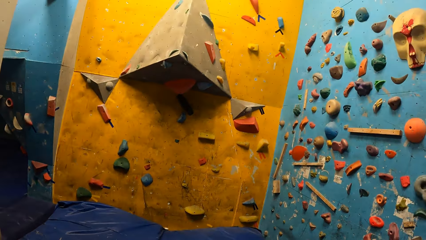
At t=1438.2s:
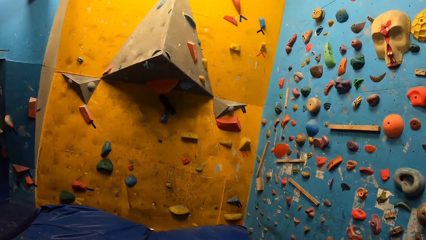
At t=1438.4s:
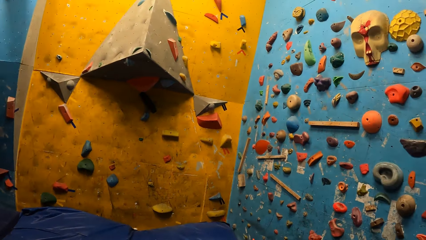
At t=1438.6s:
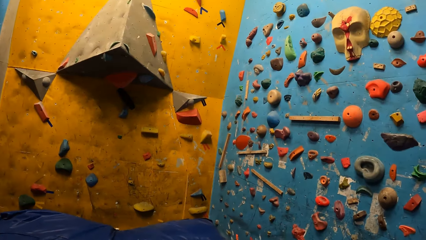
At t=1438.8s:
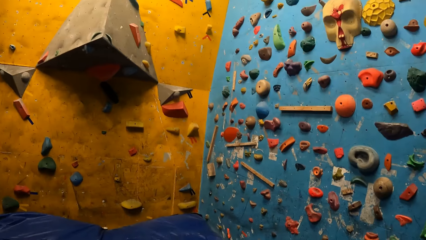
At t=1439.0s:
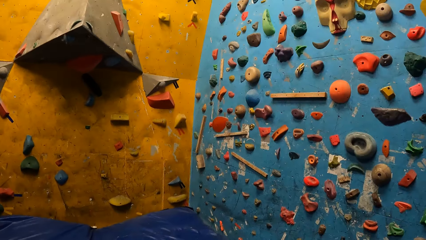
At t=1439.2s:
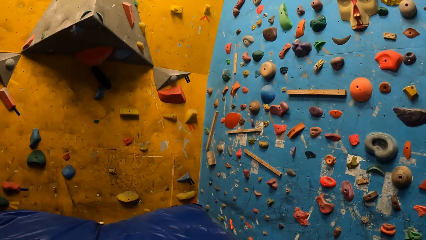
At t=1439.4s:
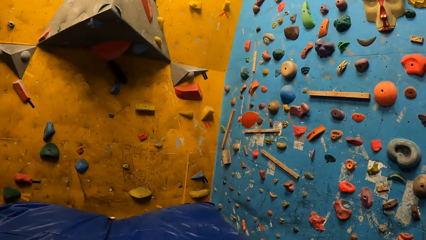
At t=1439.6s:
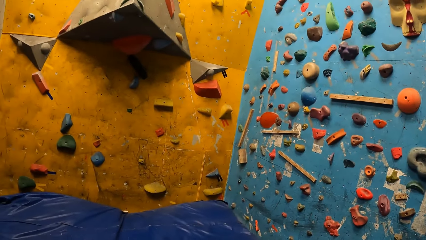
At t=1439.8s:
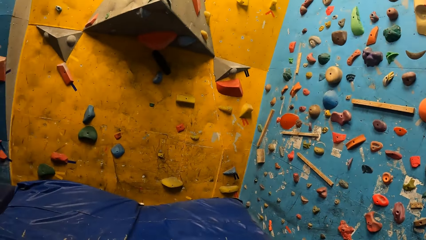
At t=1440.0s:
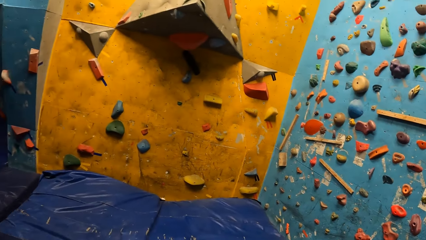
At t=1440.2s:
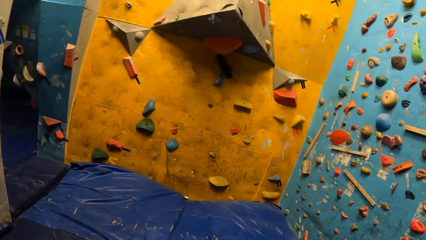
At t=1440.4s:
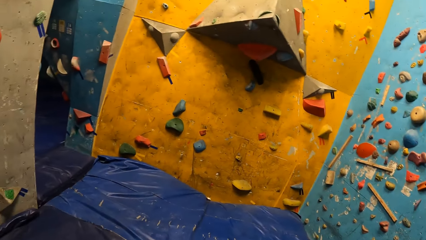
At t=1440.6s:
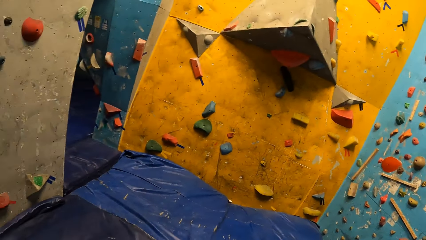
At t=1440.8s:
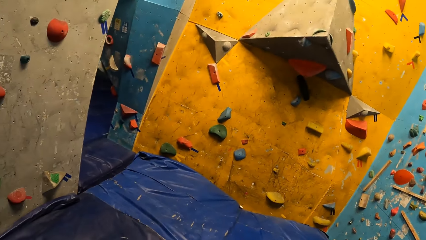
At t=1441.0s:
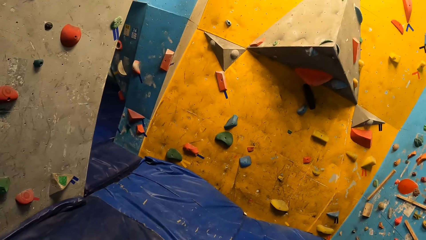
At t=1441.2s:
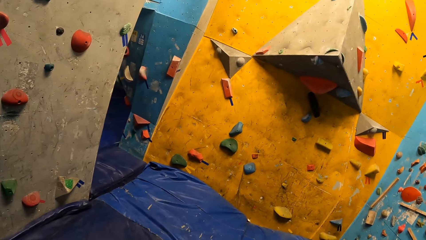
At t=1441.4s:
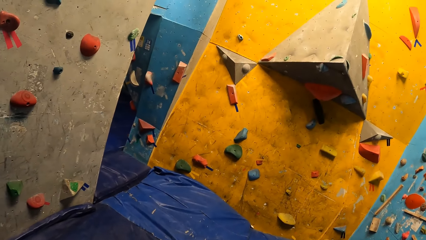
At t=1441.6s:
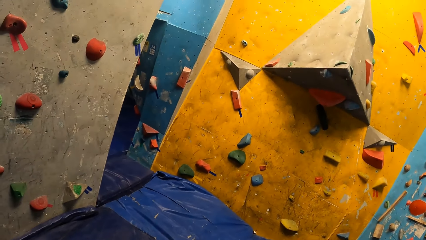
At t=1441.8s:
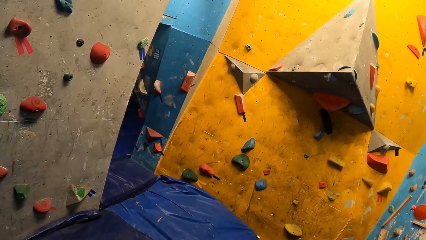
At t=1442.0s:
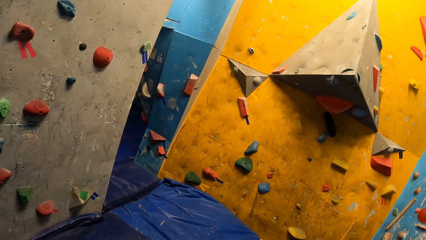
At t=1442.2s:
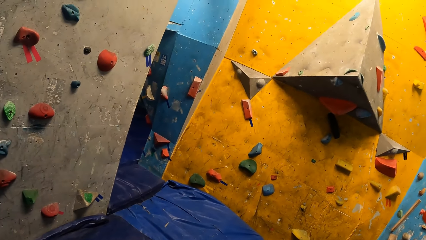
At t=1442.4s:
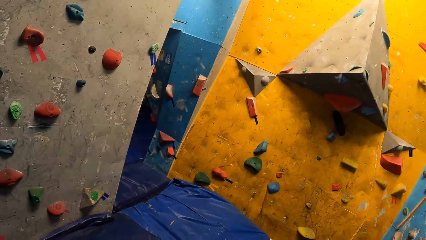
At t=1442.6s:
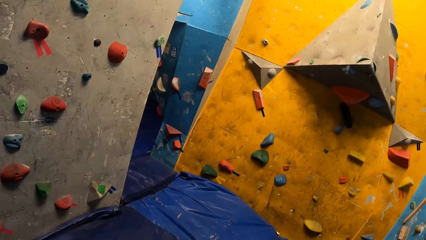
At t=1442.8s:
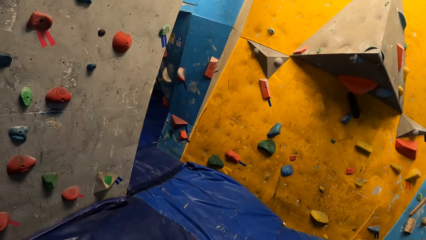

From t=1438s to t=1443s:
The camera wearer looks around.

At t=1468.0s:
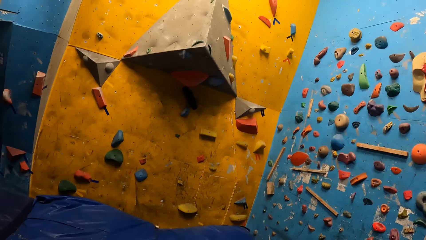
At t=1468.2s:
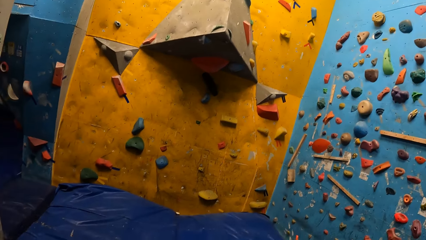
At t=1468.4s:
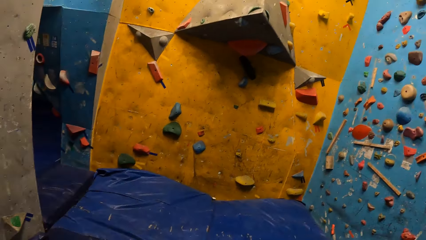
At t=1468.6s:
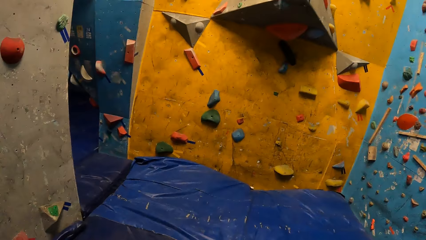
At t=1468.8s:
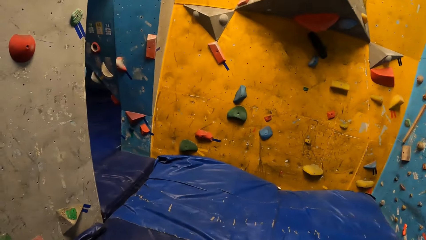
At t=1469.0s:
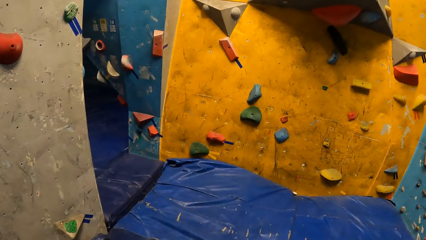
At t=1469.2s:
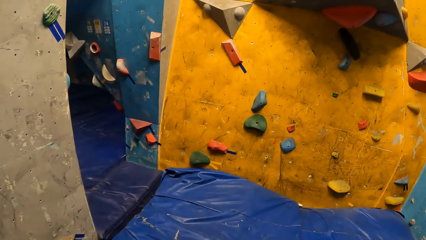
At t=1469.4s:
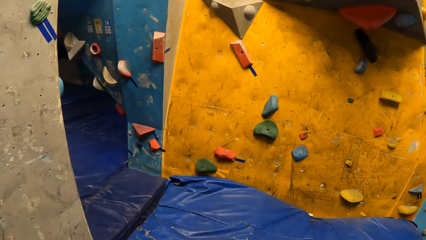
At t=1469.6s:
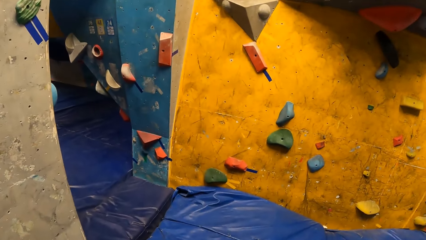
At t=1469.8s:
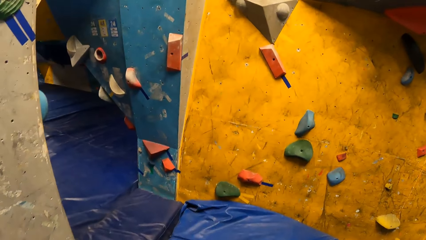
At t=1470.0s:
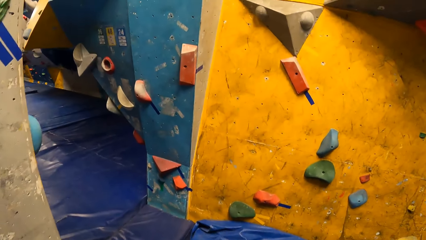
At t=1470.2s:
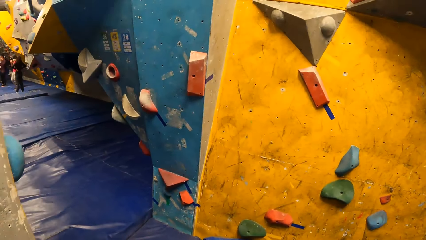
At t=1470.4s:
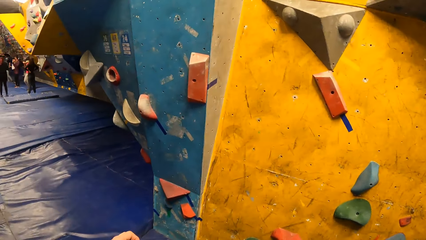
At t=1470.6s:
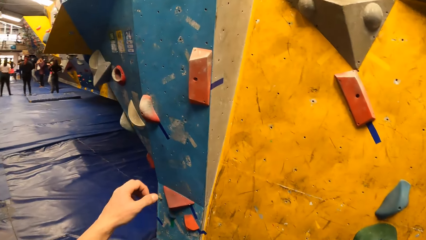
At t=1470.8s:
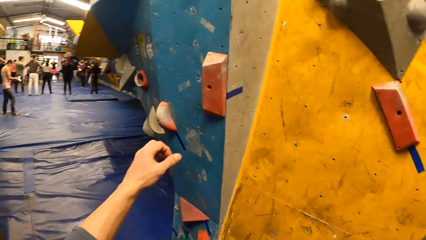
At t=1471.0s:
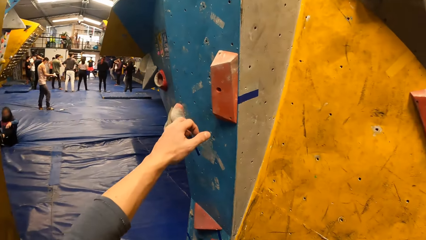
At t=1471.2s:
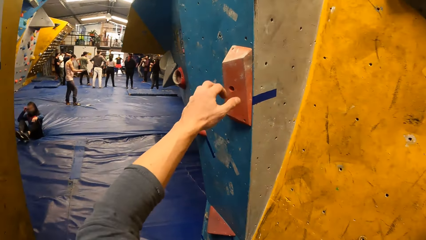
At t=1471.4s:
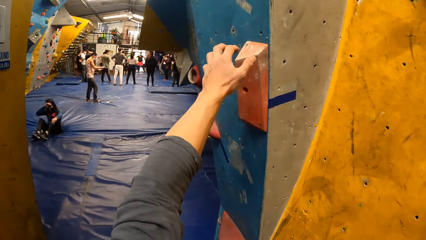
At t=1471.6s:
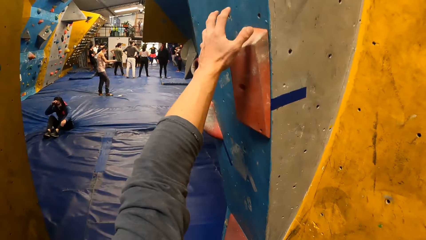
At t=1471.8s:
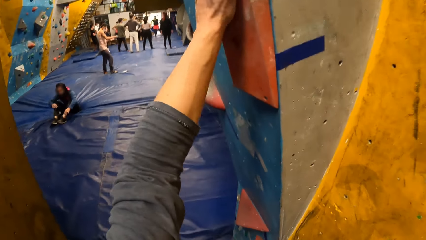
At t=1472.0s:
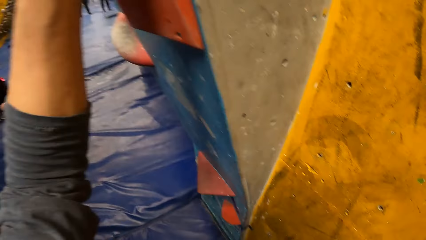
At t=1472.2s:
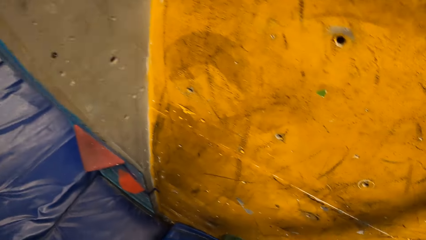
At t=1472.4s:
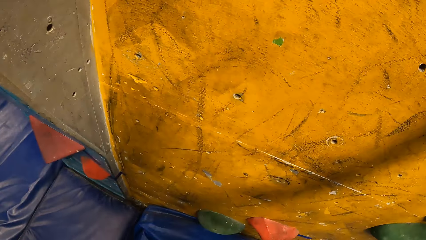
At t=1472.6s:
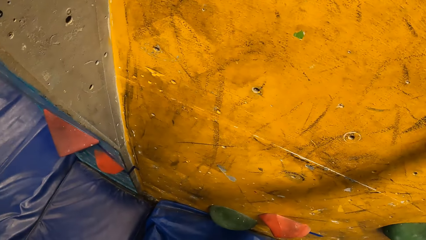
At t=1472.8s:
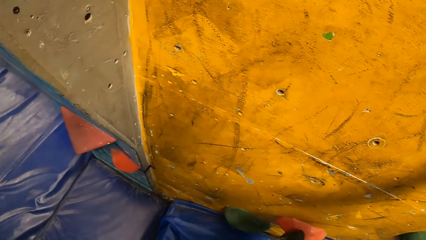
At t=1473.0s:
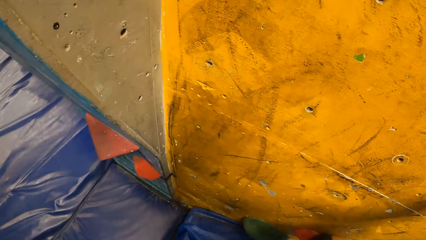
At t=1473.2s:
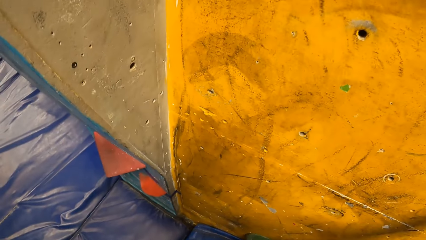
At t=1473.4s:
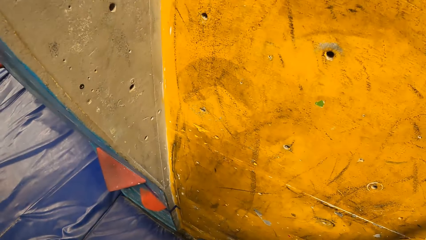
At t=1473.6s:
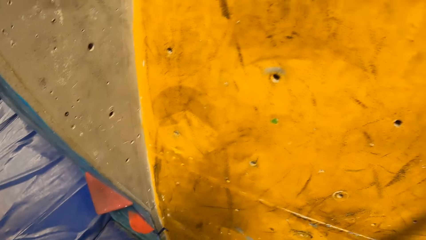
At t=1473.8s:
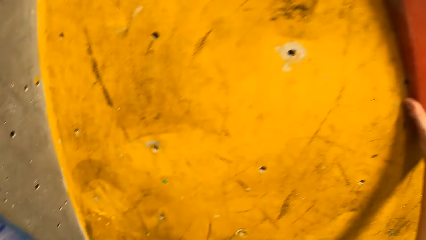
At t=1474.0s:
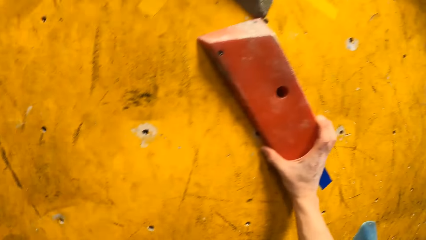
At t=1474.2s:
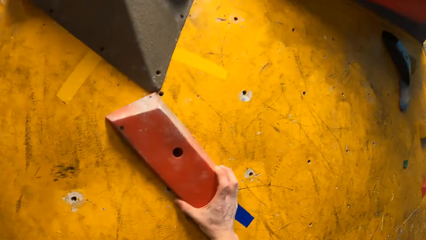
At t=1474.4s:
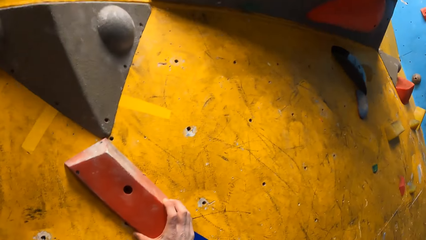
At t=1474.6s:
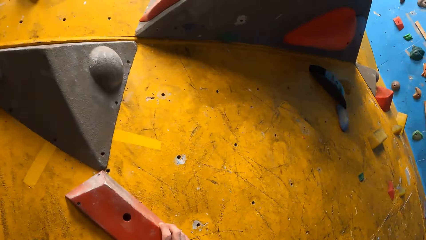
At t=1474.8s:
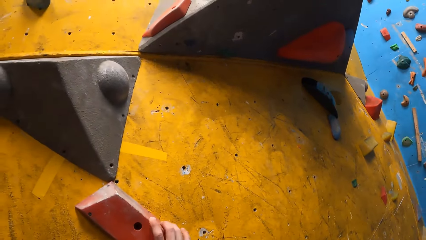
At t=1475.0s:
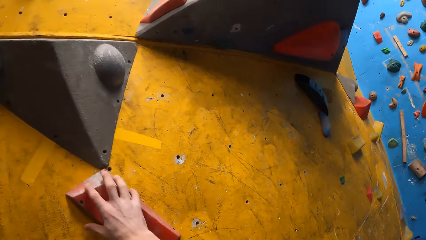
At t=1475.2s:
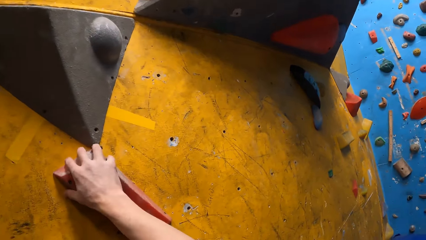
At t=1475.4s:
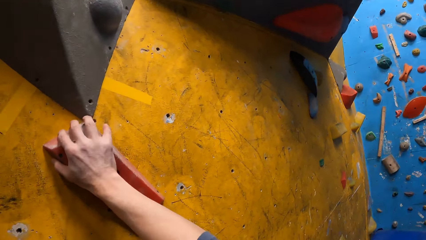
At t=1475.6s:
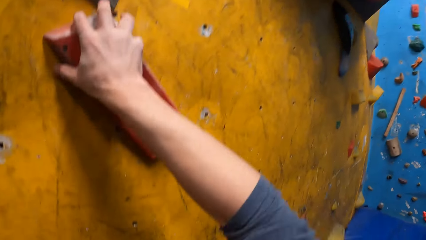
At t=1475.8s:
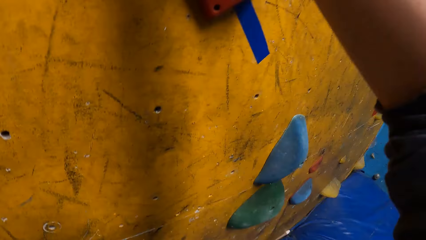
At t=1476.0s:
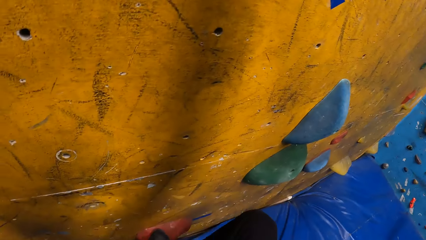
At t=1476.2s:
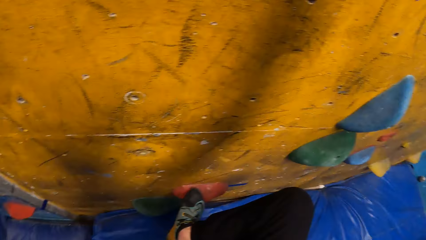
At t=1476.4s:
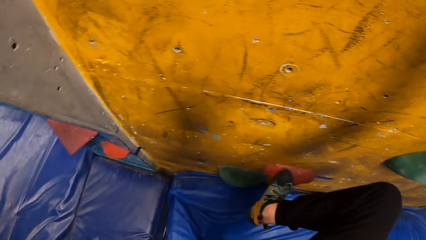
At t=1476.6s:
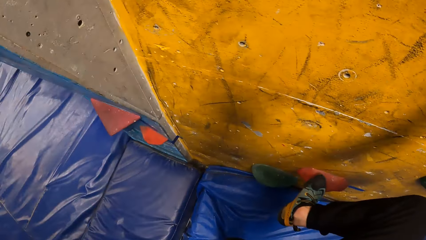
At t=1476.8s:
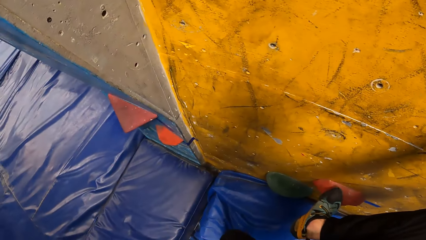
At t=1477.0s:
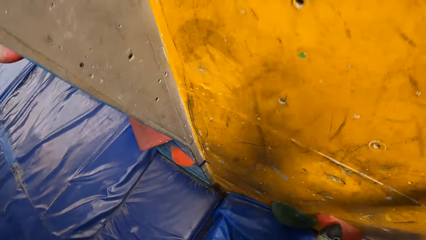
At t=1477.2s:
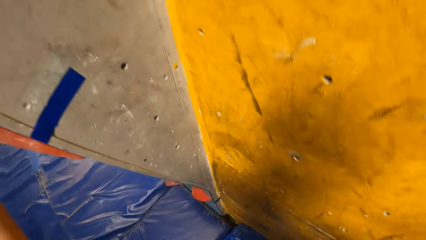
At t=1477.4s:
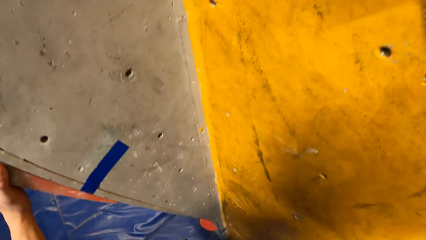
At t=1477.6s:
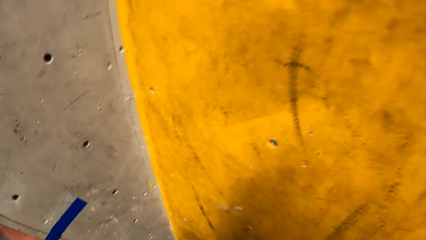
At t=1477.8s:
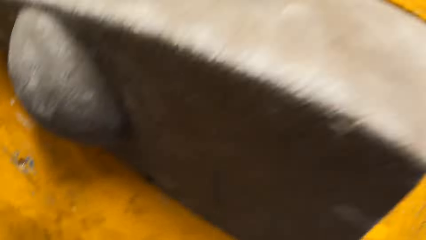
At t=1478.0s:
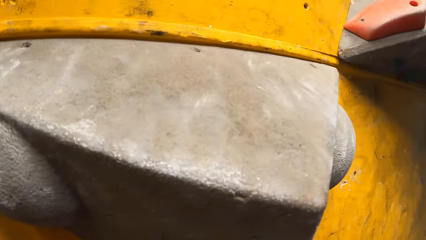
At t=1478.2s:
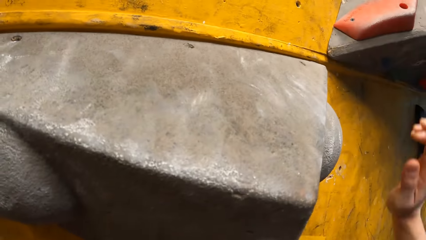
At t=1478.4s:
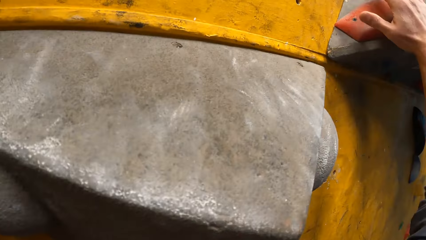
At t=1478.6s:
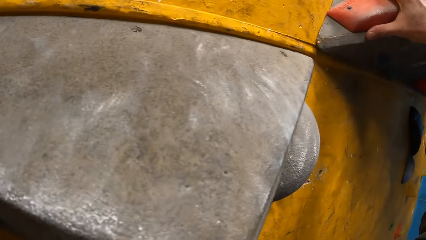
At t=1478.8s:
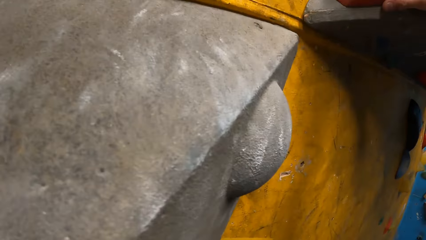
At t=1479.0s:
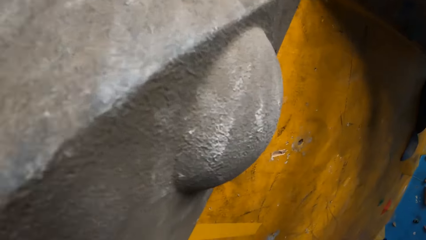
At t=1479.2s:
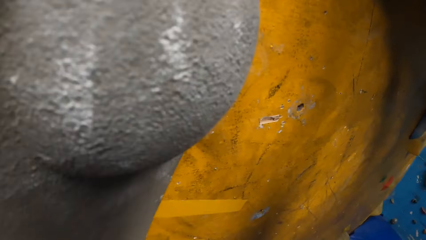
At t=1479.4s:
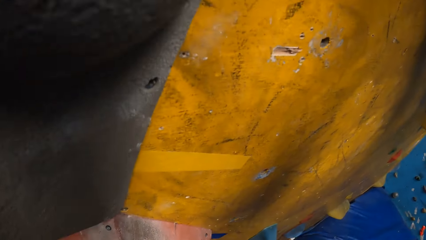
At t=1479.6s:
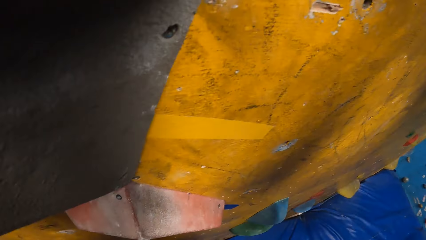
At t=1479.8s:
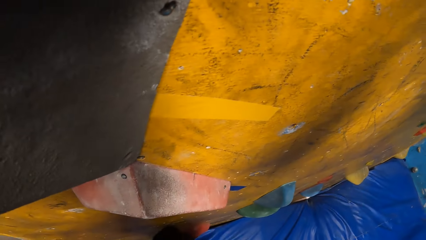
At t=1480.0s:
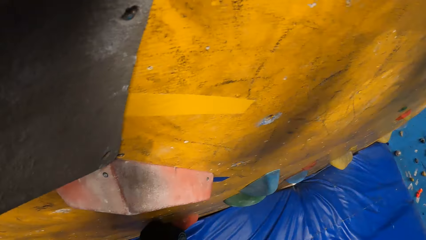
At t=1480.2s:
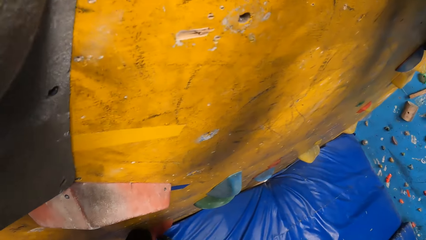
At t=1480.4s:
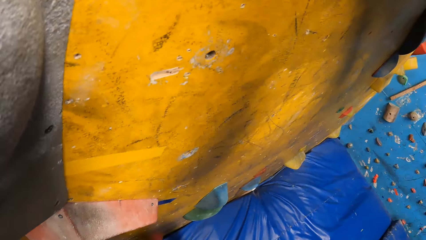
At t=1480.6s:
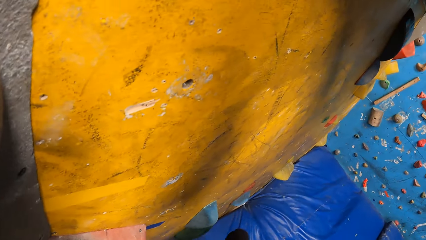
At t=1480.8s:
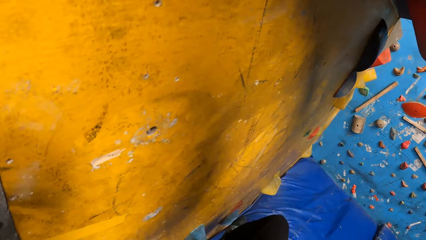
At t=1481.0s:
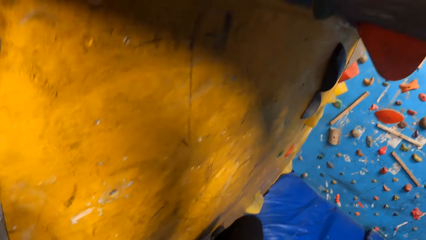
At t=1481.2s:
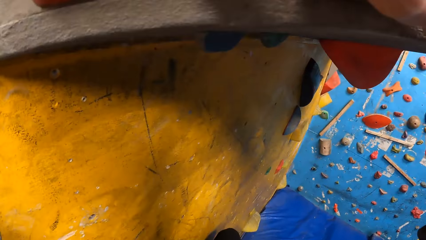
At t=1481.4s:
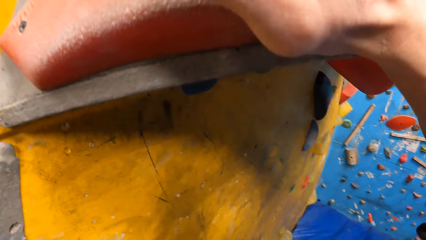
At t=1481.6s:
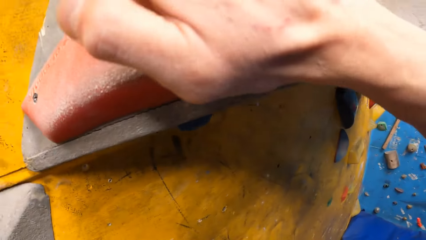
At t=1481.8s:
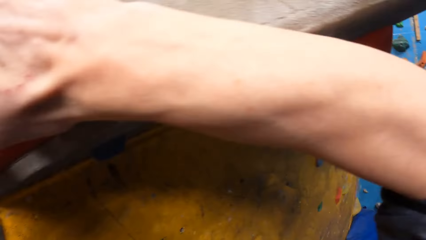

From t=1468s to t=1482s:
The camera wearer walks towards the portal. They grab grips on the wall. They climb up the bouldering wall with climbing holds.
